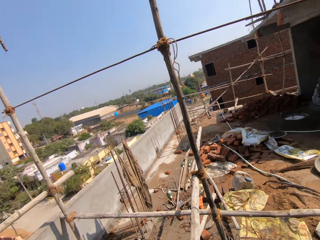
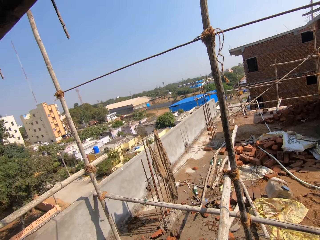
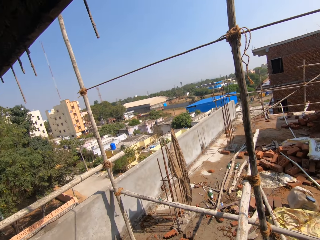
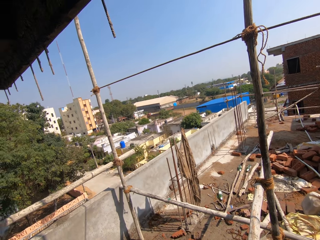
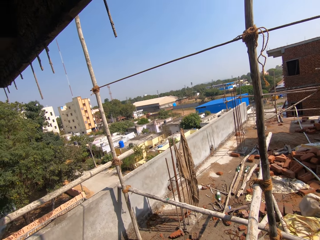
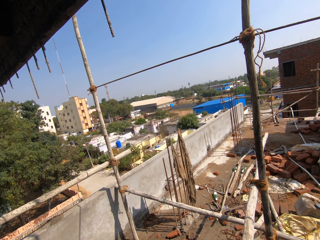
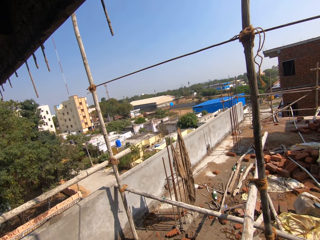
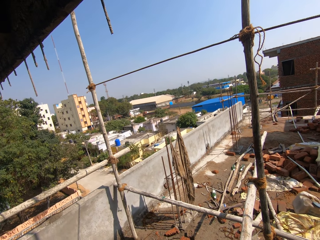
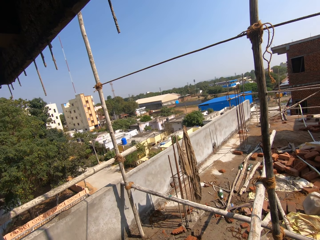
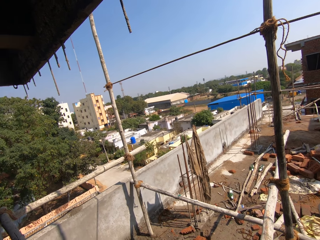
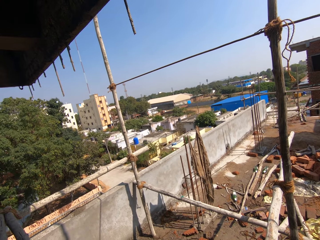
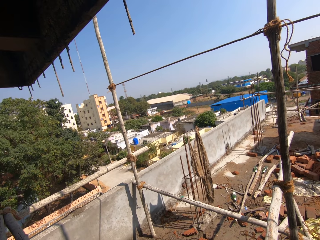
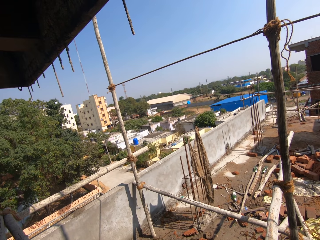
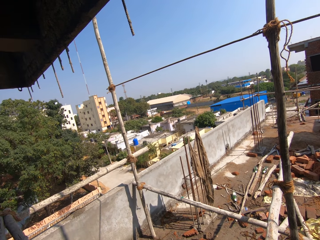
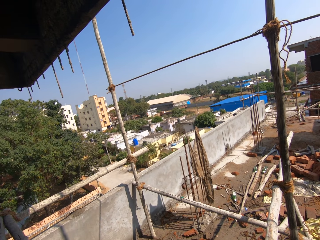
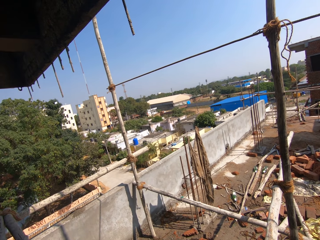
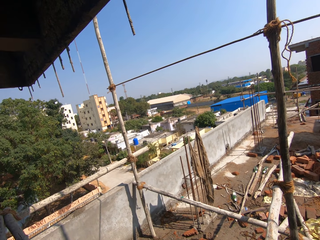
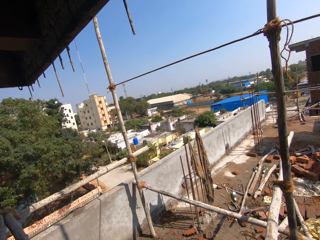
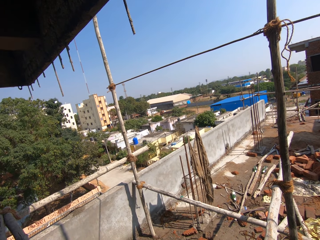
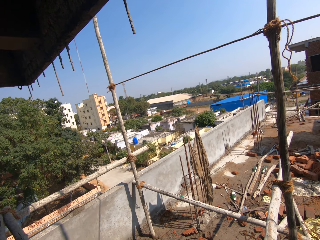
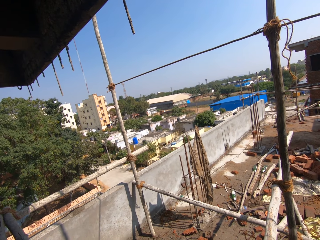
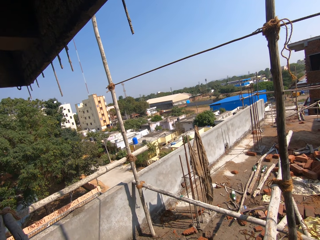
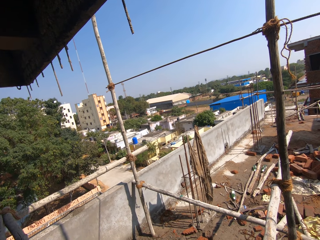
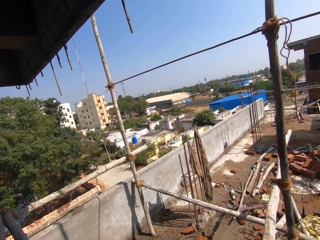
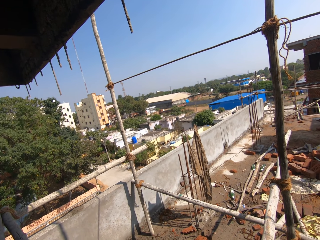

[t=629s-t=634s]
The camera wearer looks around the construction area.

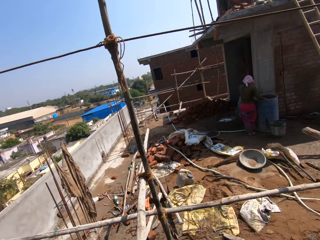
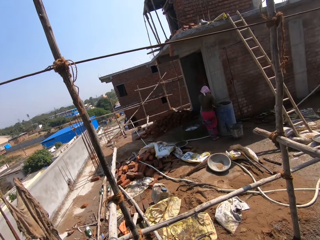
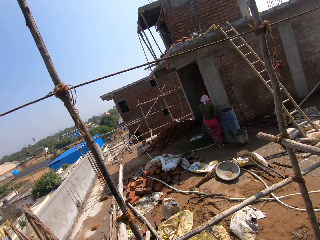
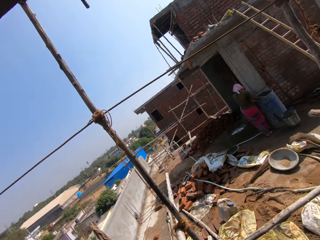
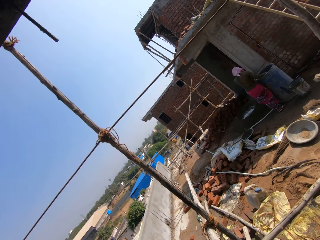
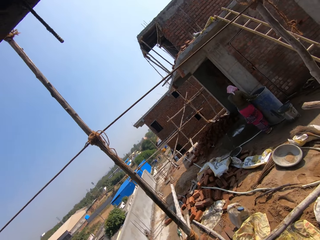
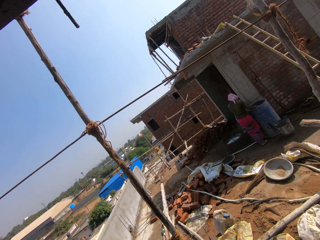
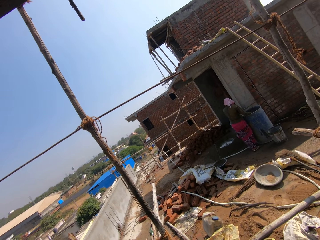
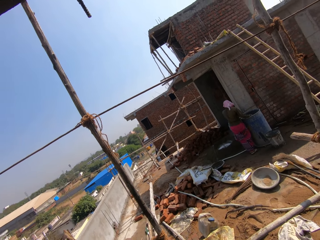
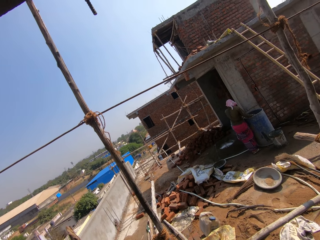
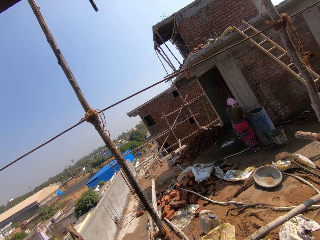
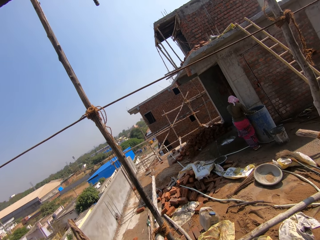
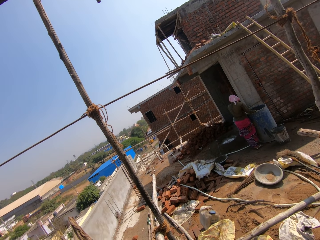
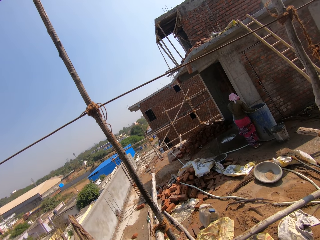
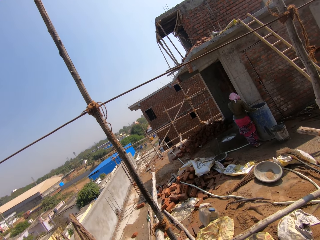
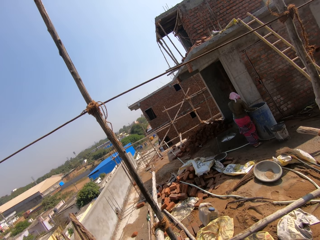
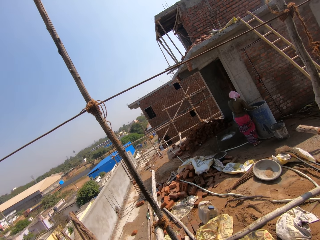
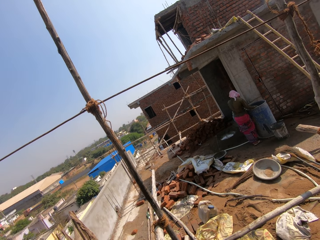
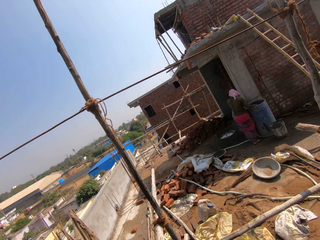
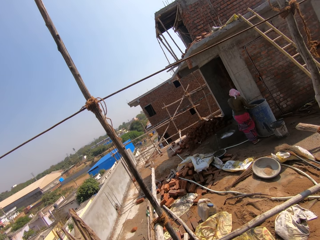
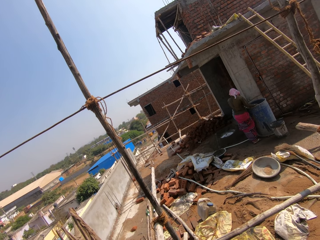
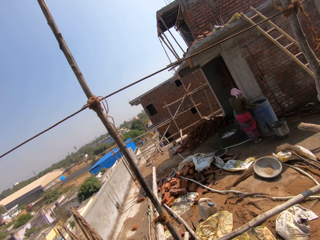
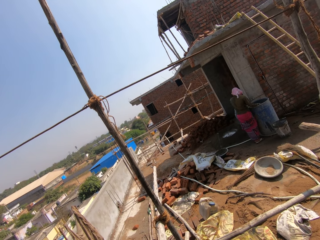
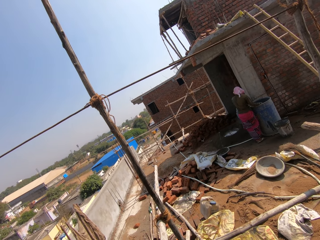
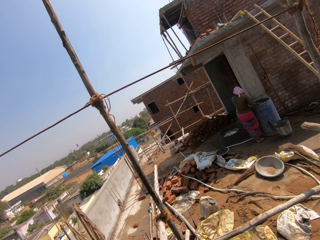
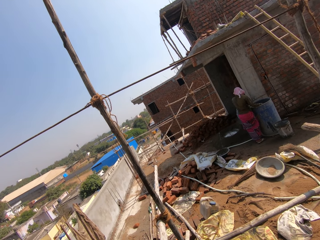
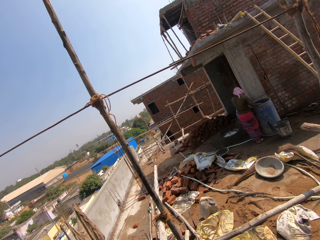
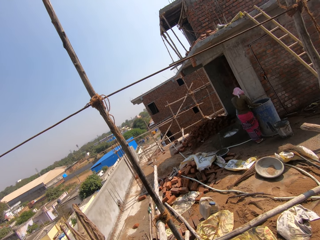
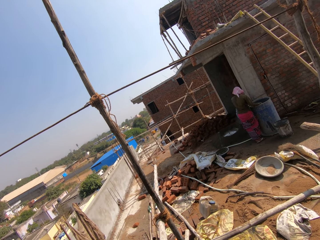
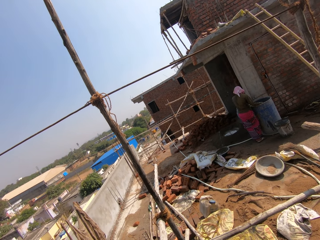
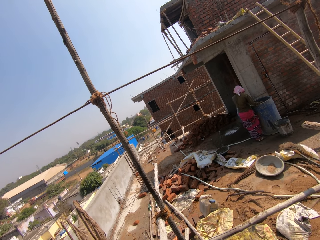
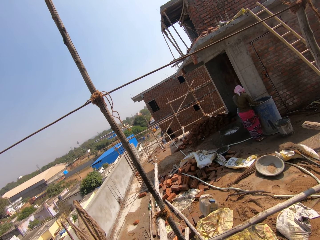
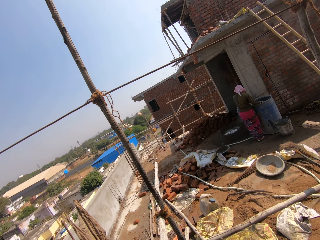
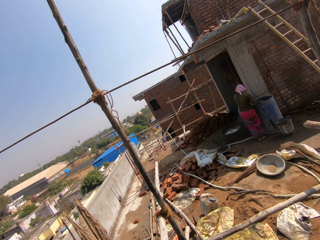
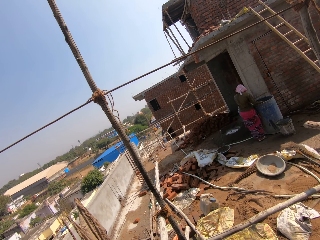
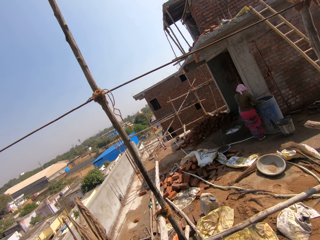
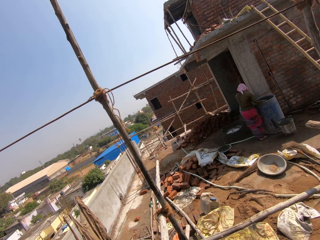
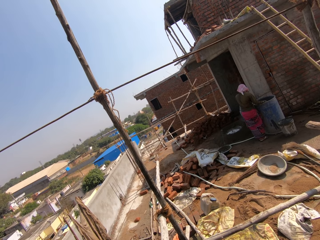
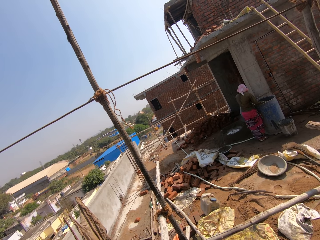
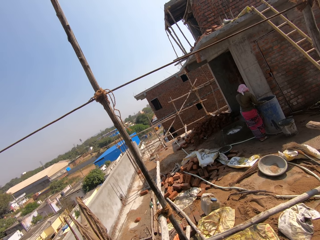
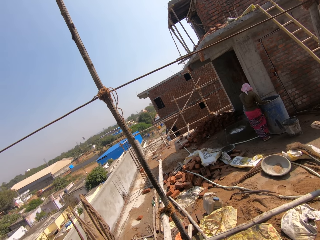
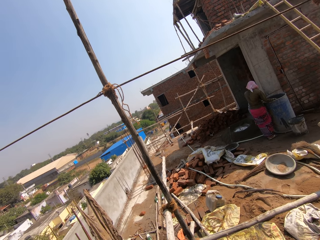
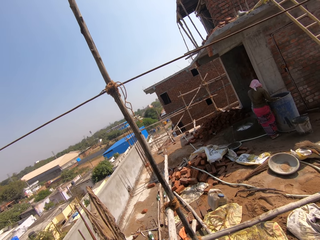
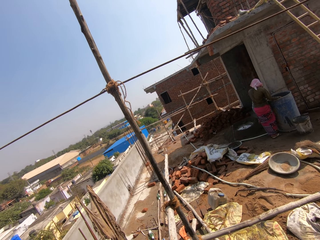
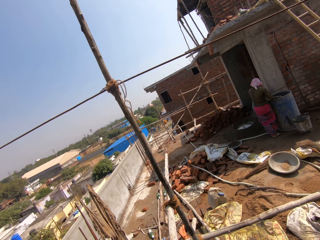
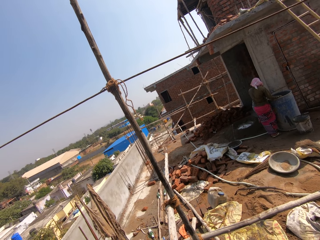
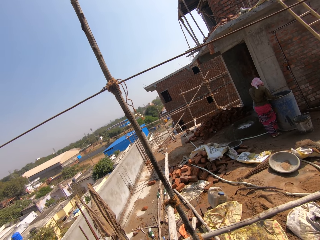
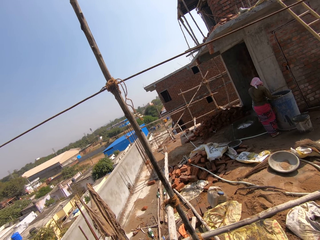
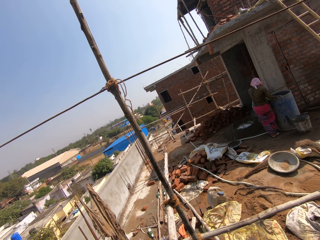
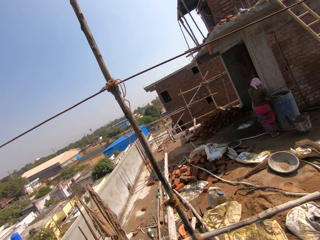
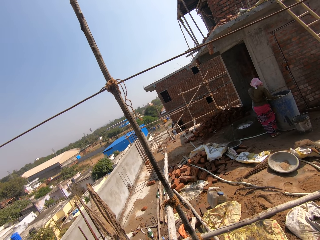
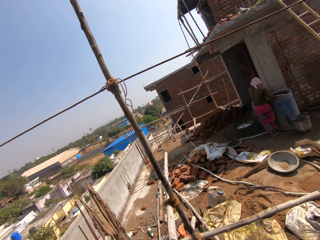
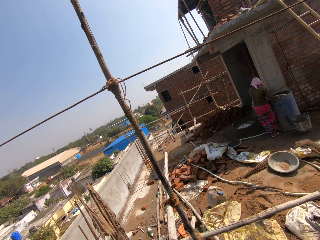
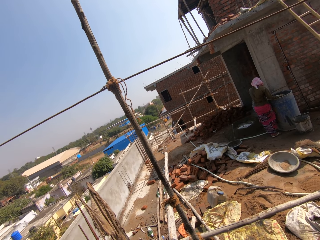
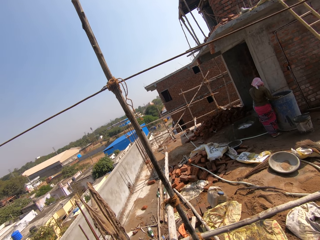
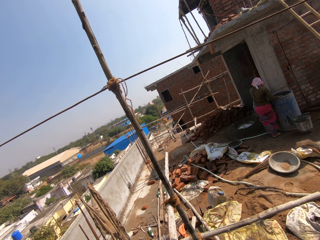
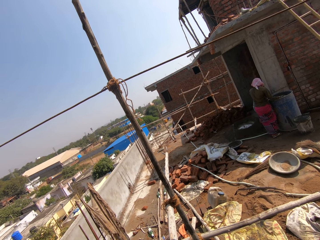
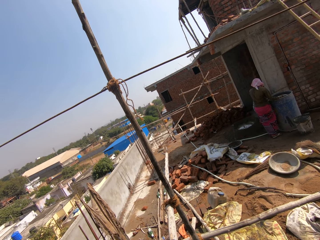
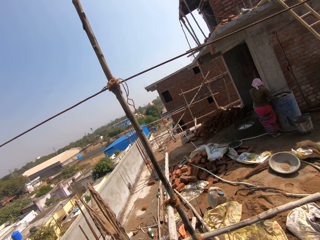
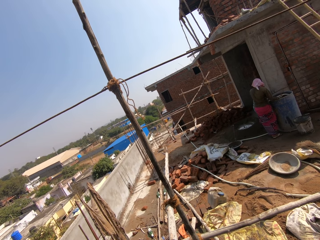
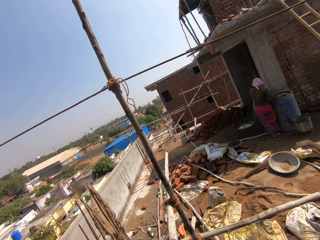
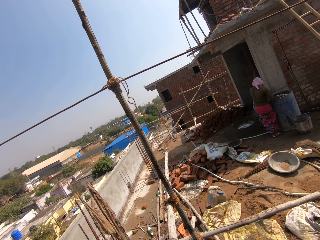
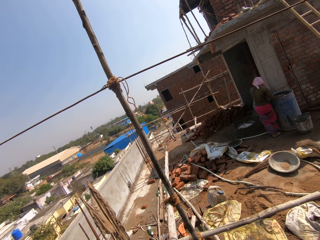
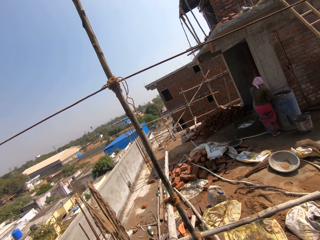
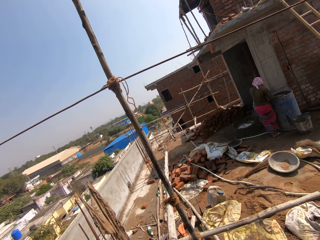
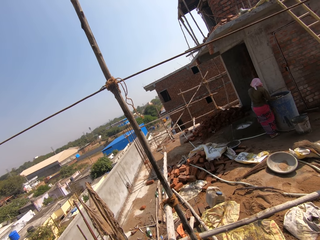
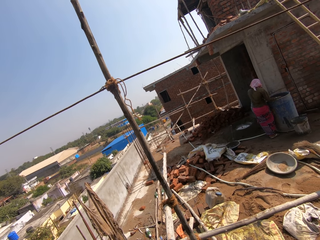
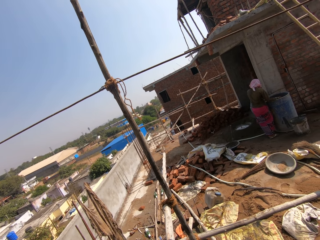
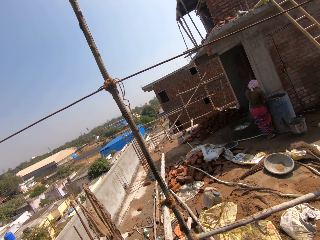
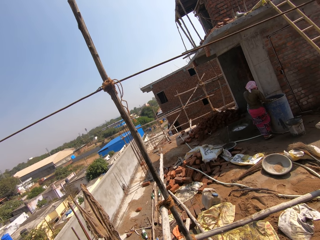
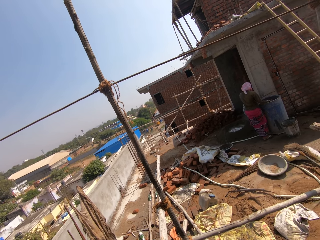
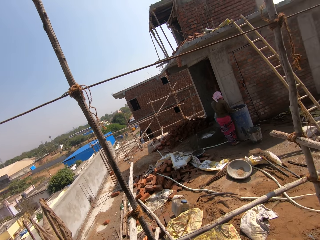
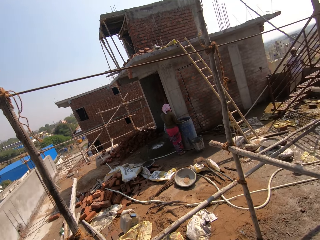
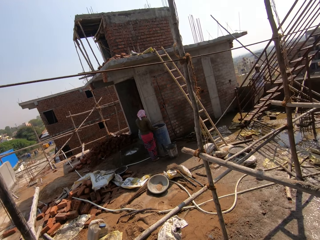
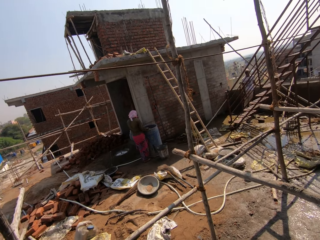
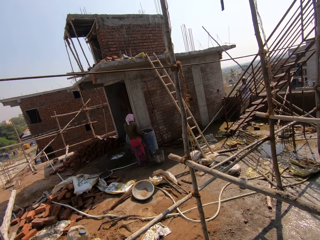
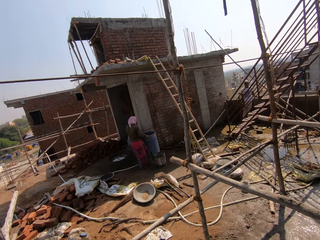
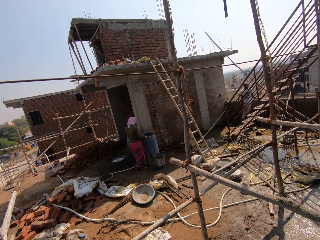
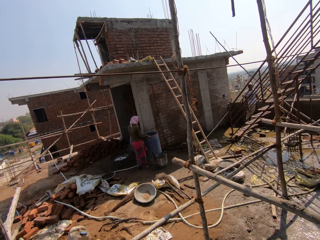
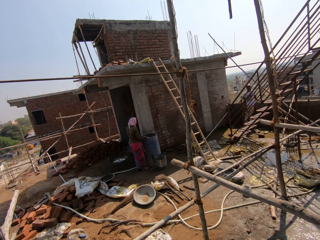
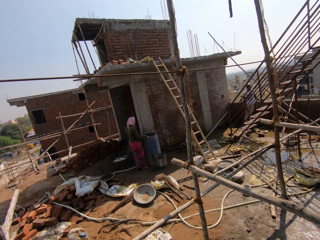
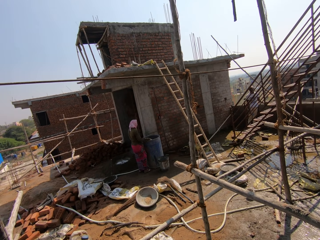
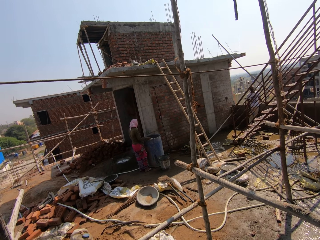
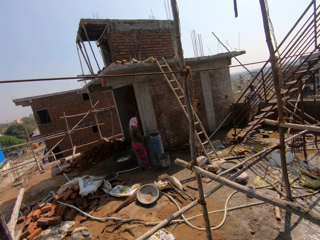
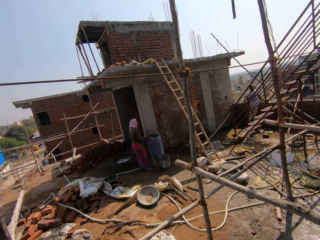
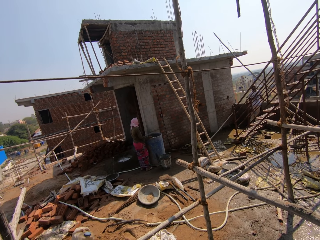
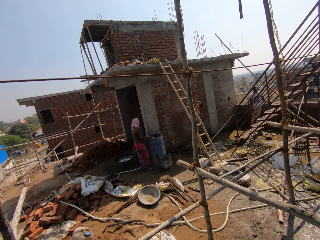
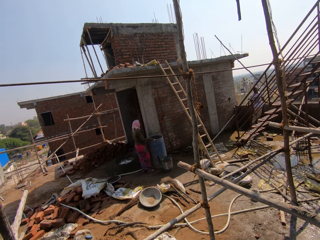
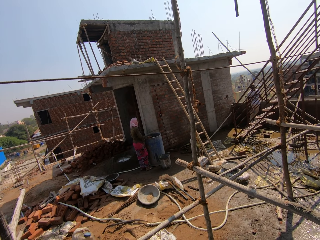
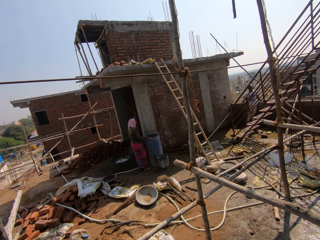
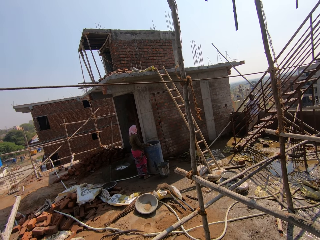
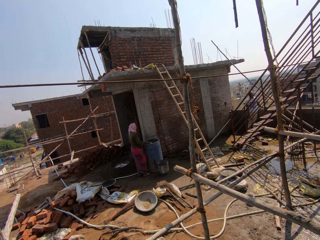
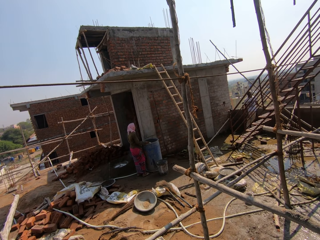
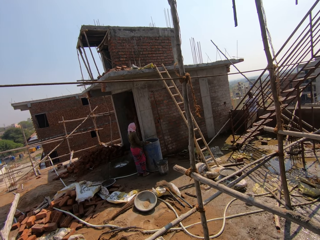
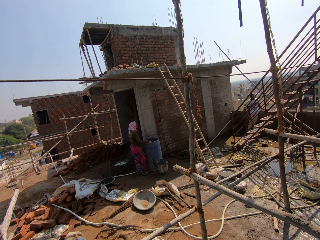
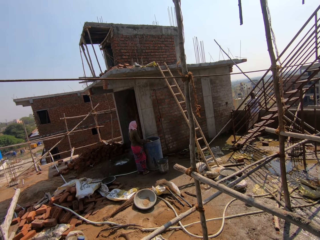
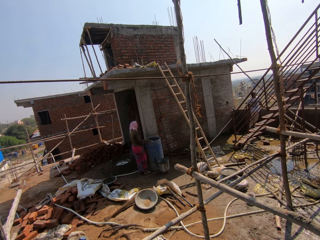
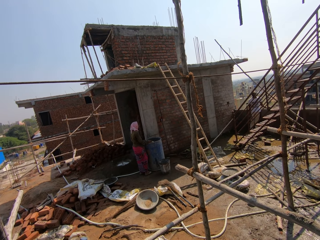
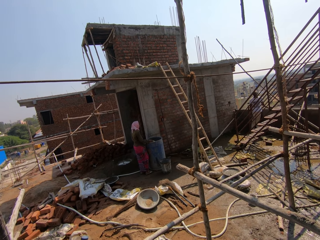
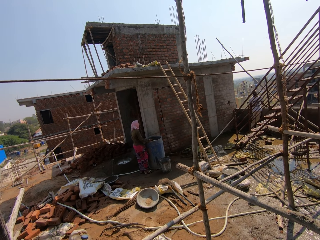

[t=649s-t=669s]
The camera wearer looks at the woman. They look around the construction area.
